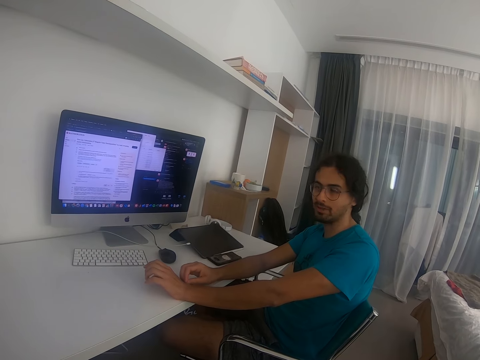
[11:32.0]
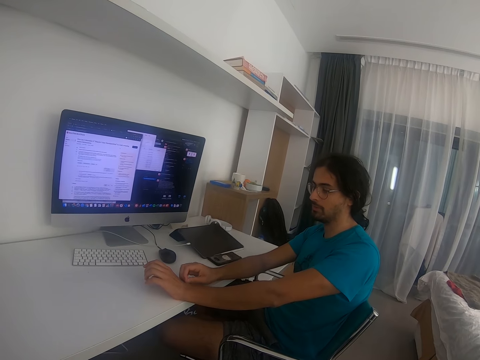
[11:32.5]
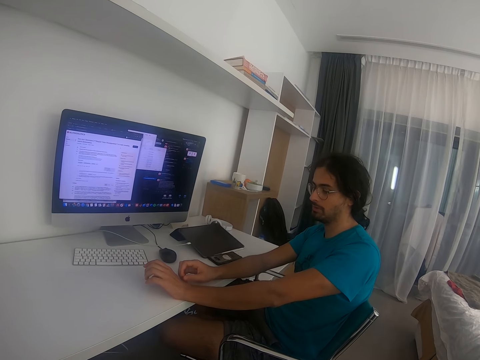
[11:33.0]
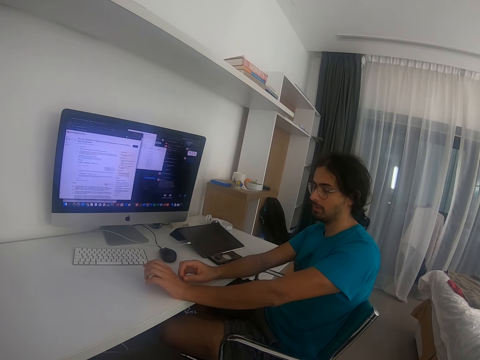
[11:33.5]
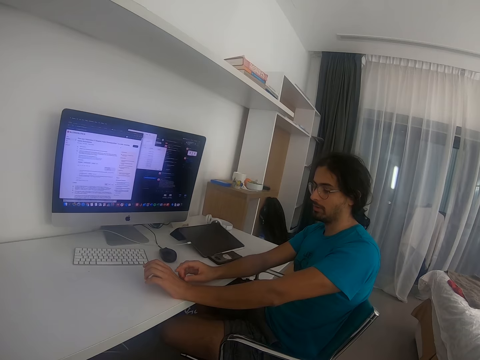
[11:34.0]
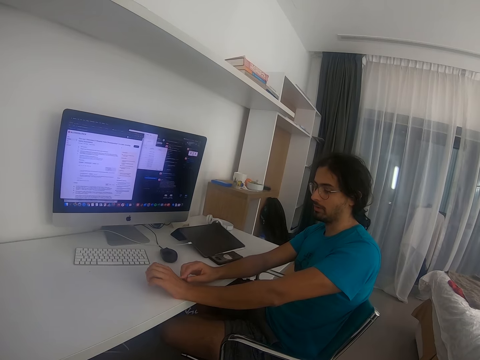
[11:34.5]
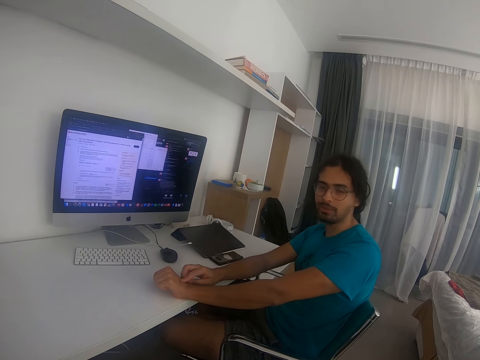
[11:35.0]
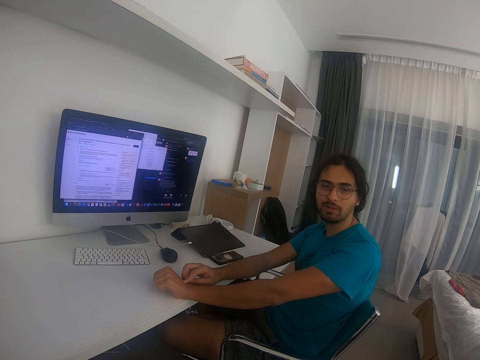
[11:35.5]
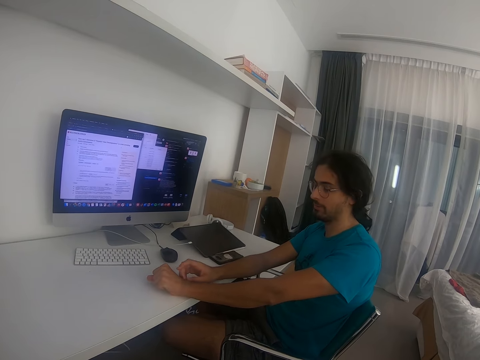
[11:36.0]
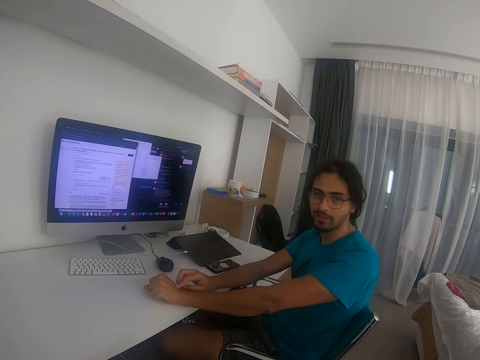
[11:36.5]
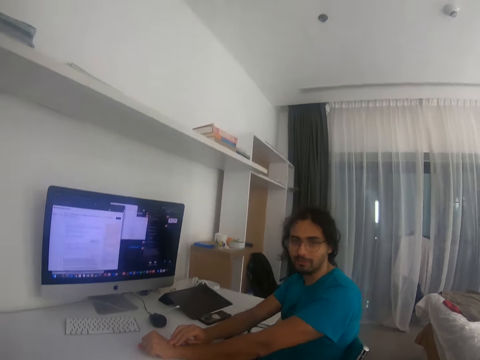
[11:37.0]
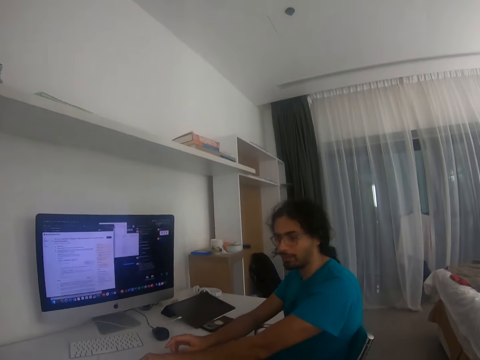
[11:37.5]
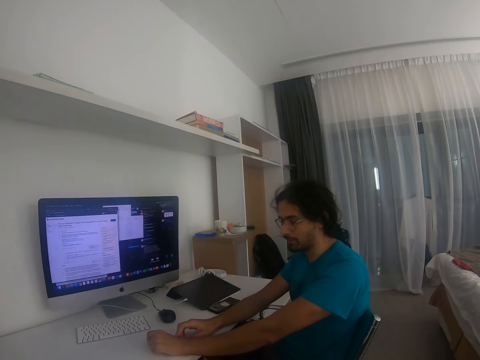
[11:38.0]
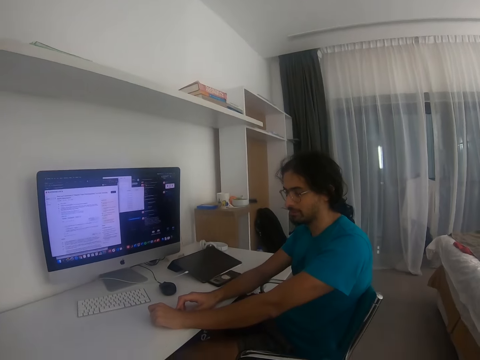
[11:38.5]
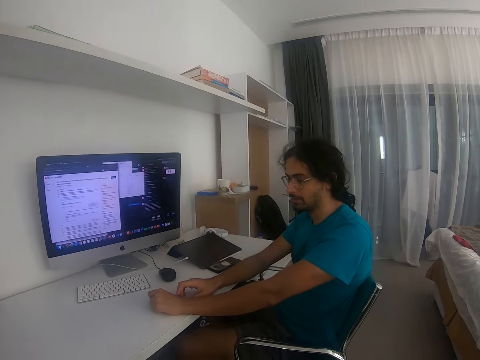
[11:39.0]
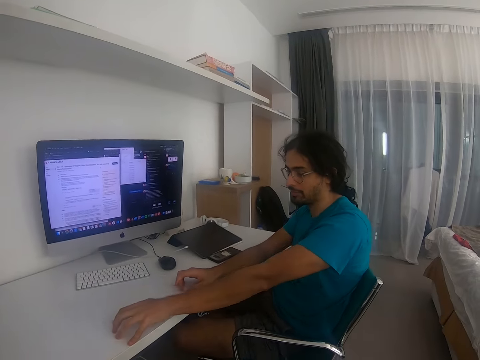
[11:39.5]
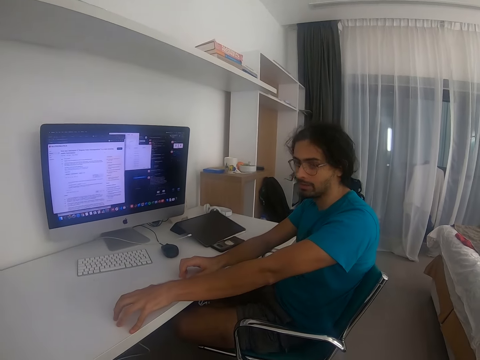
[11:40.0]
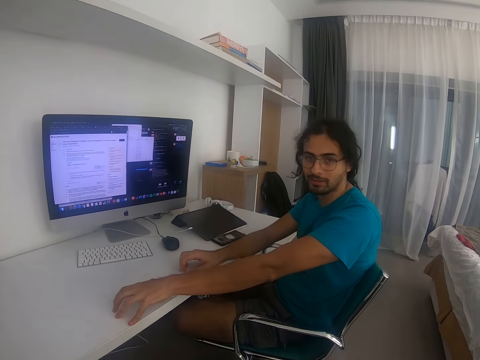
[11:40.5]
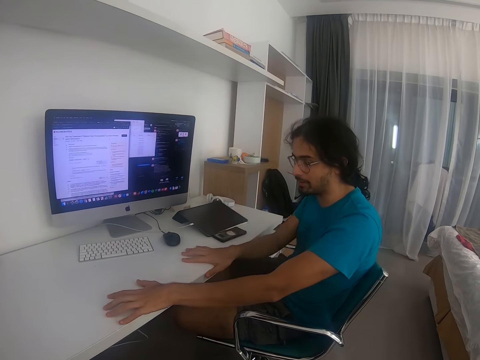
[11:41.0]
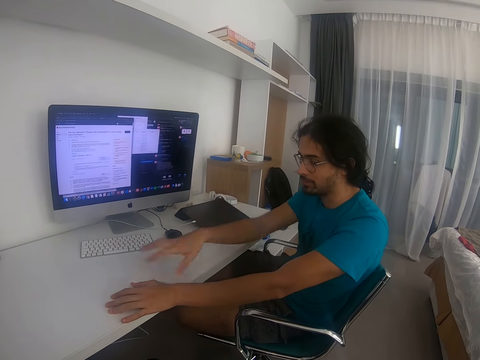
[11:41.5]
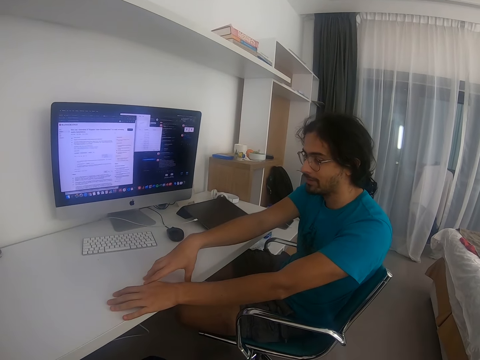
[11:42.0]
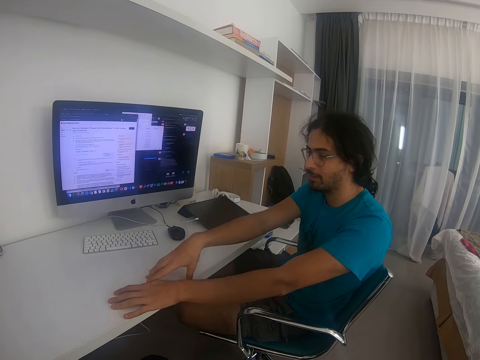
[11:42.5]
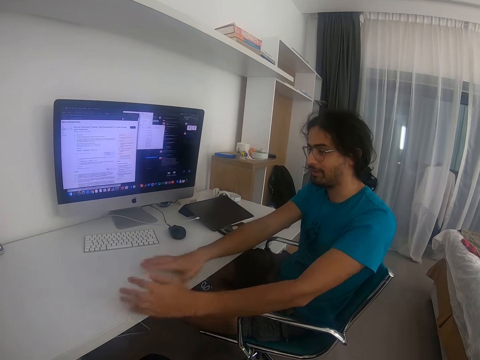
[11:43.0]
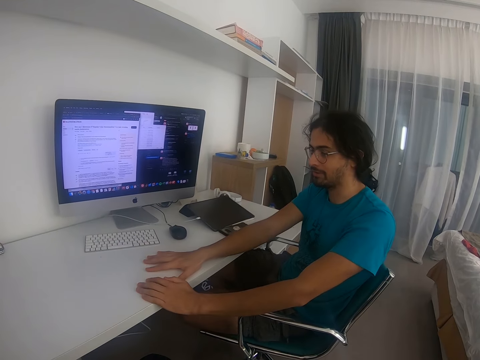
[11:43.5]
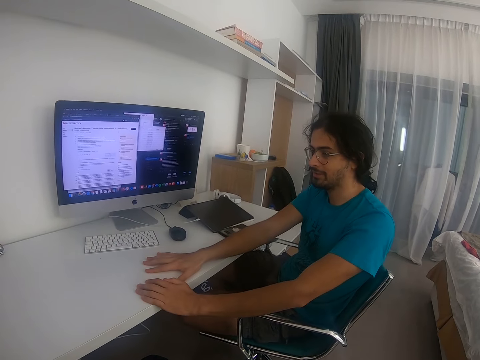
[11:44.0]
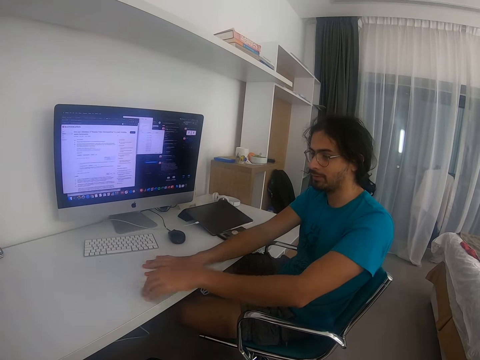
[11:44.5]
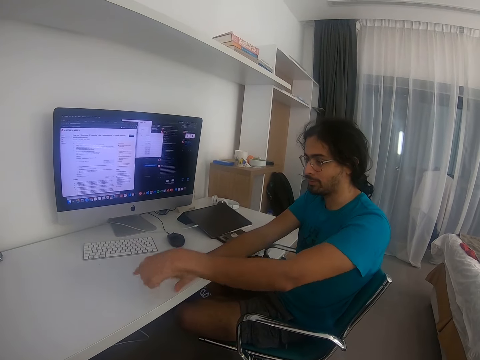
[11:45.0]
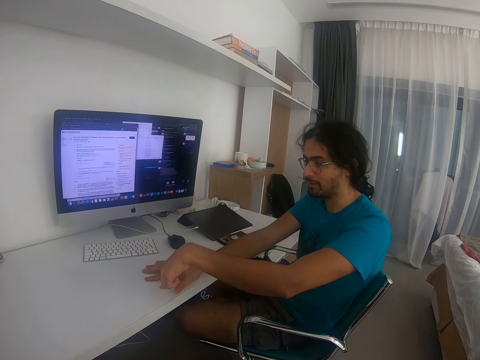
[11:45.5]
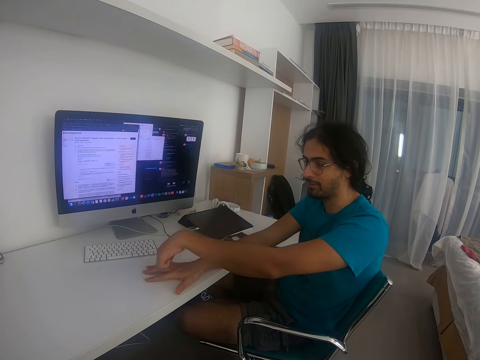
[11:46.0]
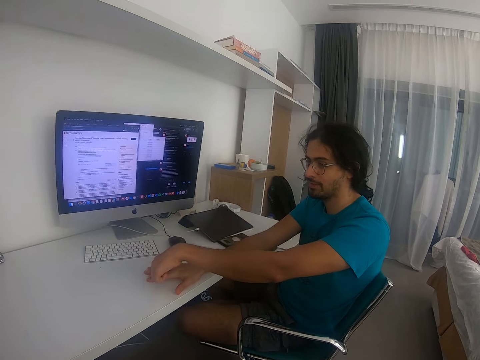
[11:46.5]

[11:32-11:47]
A man makes gestures to the camera wearer.

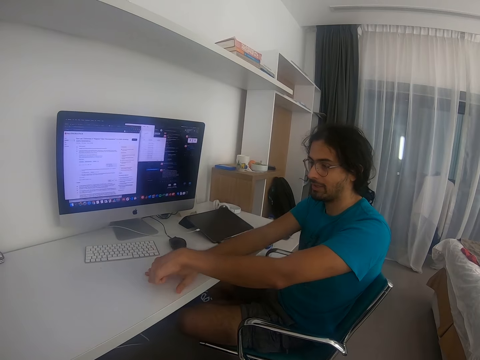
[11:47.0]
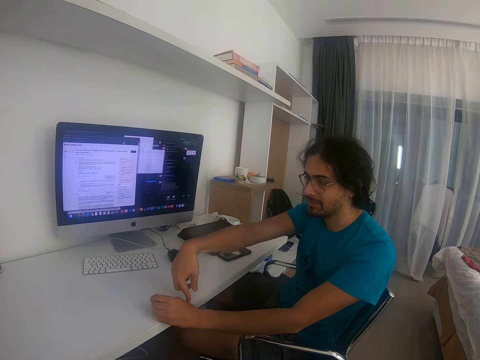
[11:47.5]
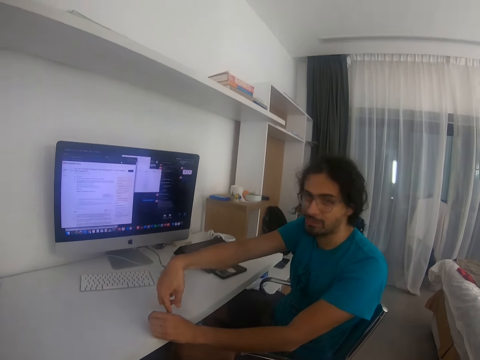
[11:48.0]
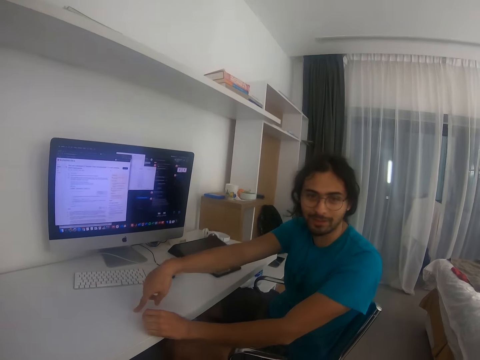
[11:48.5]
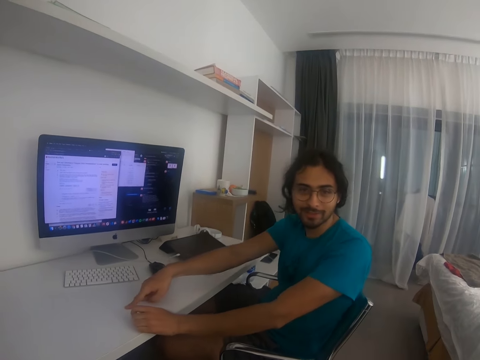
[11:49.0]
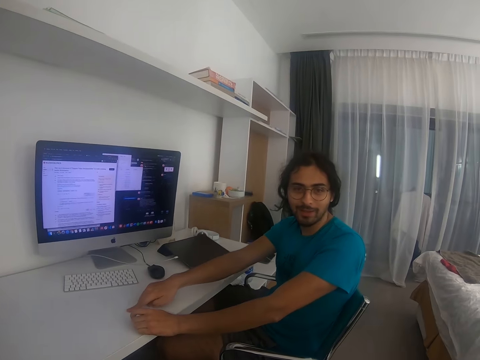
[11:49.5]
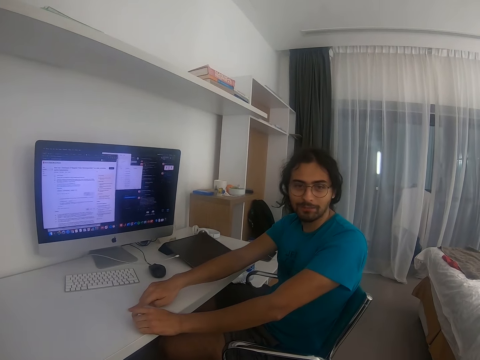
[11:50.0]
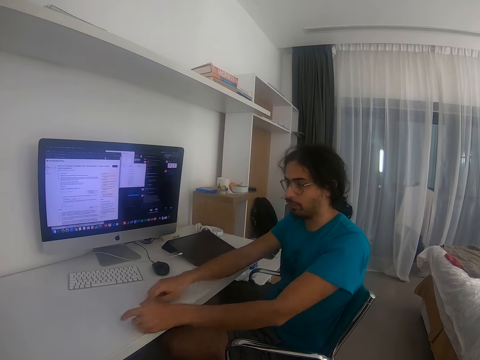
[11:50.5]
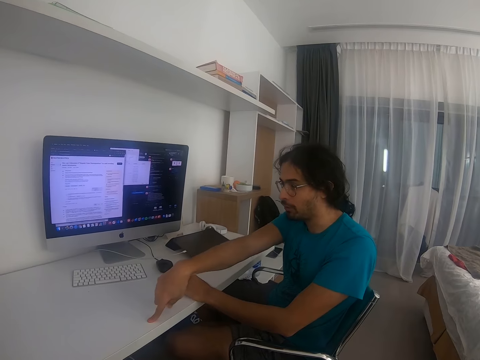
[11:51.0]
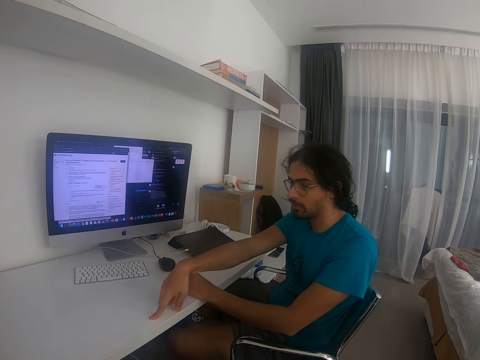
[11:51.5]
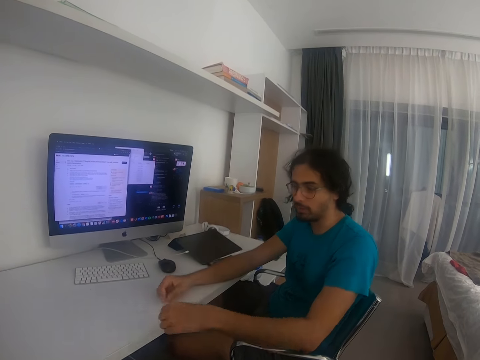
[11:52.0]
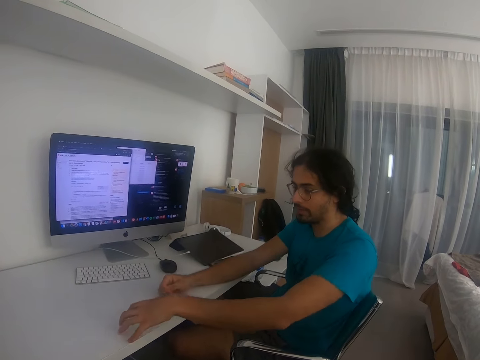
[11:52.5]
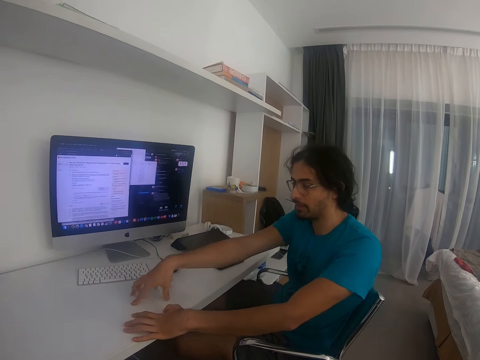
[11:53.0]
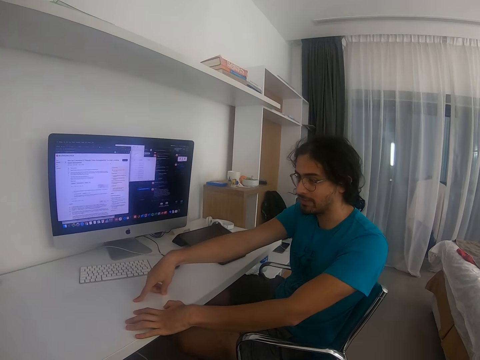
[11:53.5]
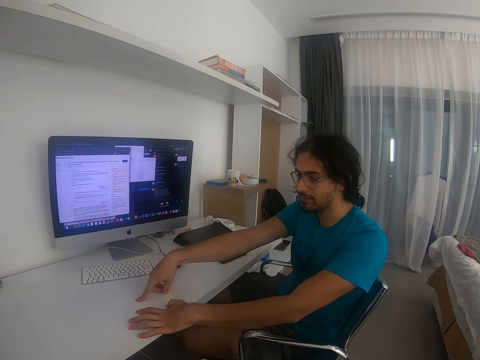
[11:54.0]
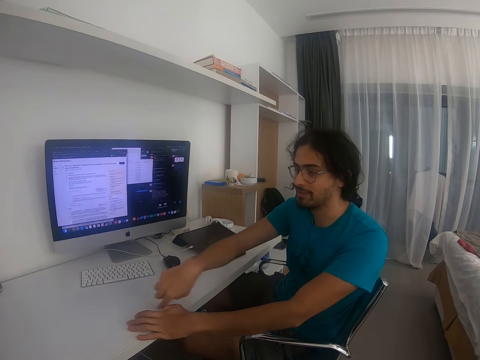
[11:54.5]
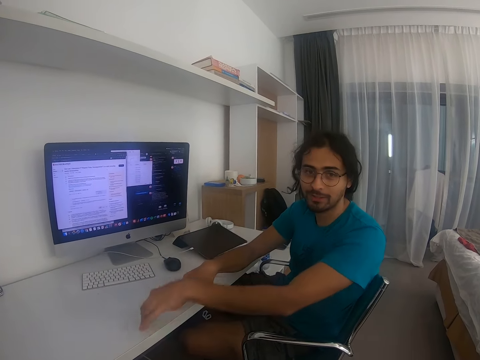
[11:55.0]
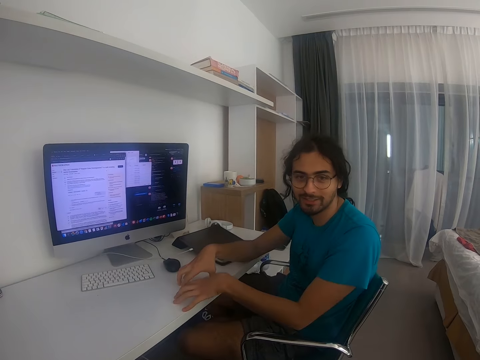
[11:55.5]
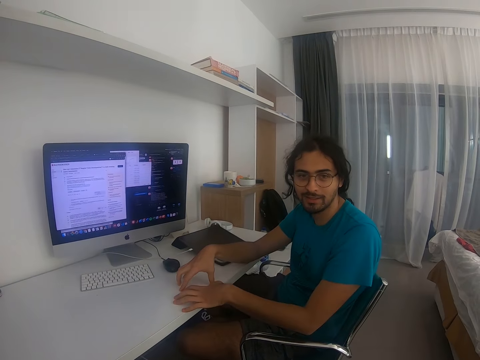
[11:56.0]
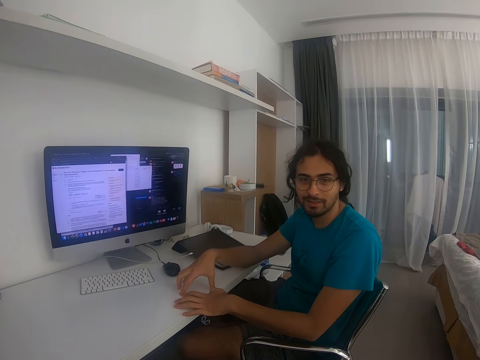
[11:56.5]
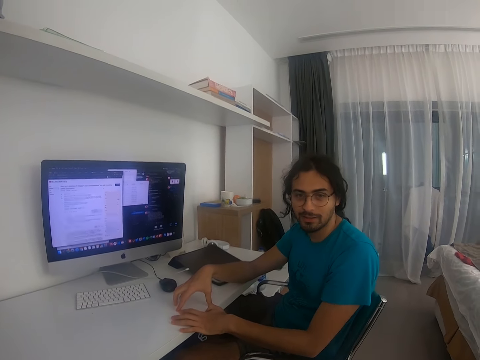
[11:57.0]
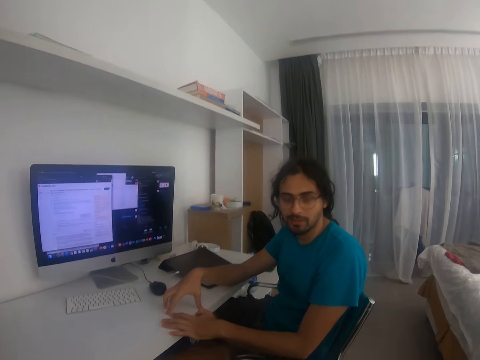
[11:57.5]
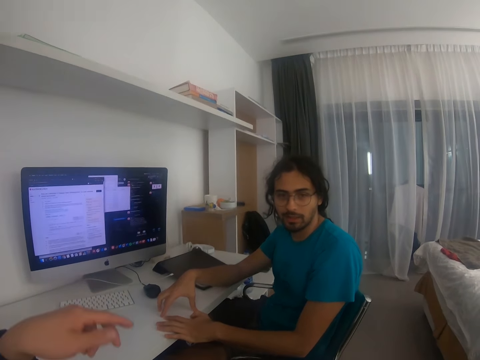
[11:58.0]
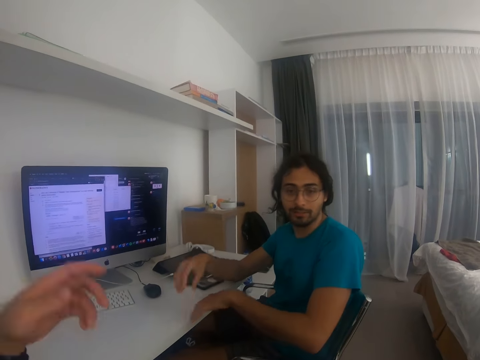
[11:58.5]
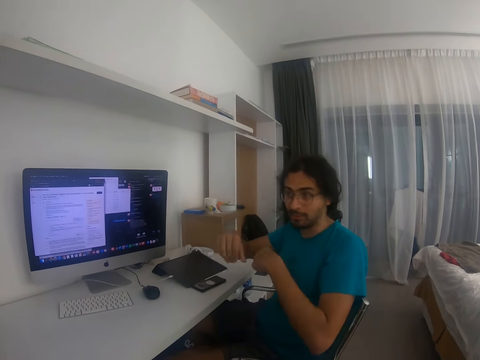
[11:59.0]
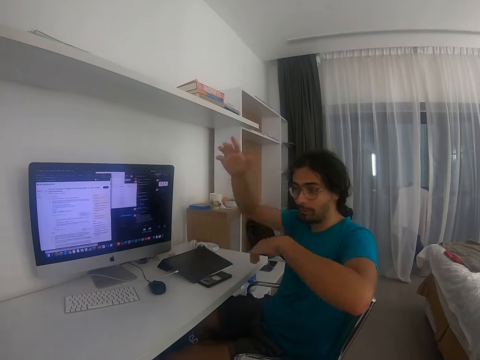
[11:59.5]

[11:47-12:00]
The camera wearer makes gestures to a man.
